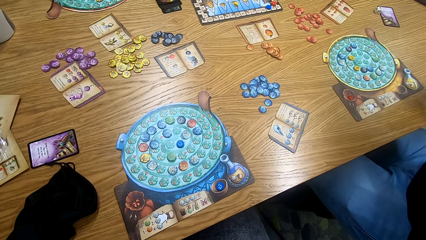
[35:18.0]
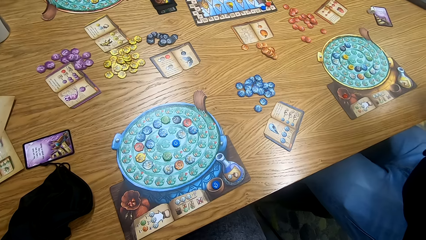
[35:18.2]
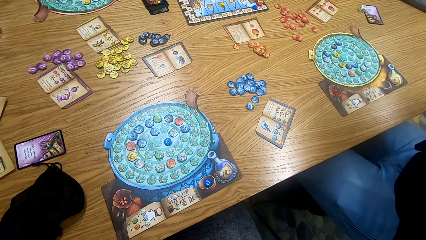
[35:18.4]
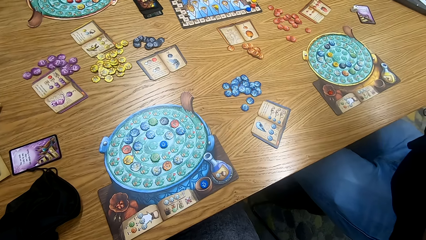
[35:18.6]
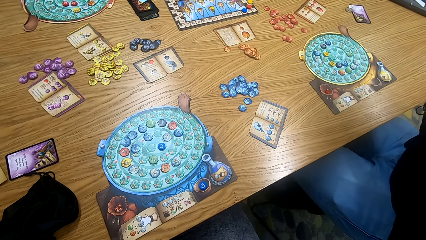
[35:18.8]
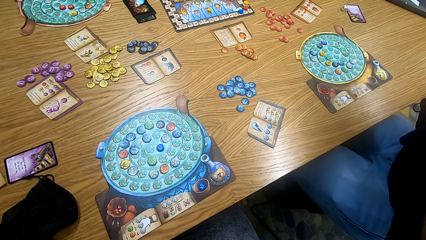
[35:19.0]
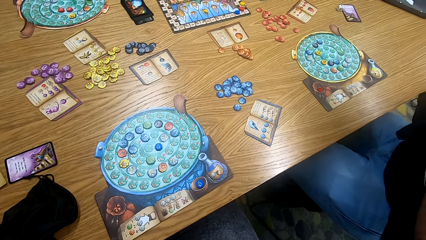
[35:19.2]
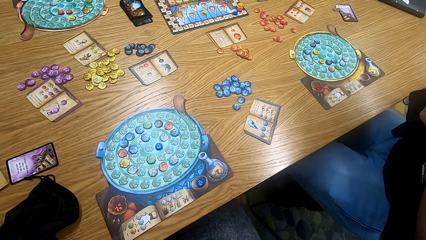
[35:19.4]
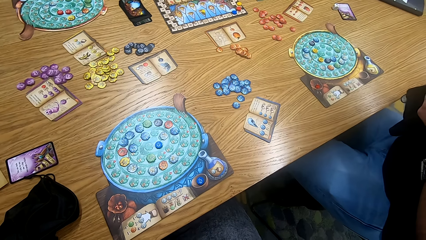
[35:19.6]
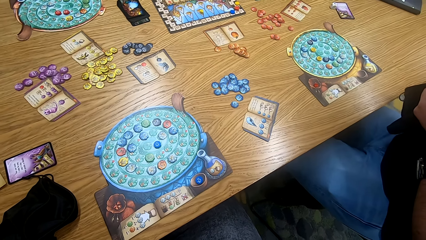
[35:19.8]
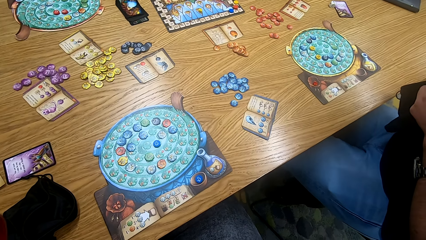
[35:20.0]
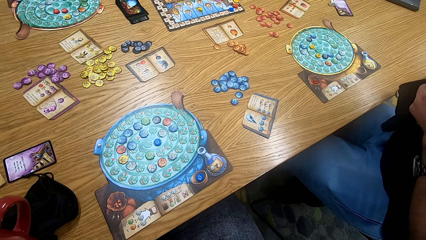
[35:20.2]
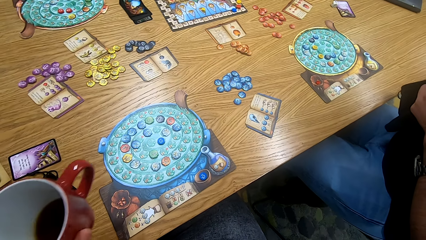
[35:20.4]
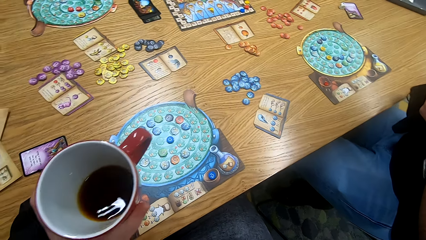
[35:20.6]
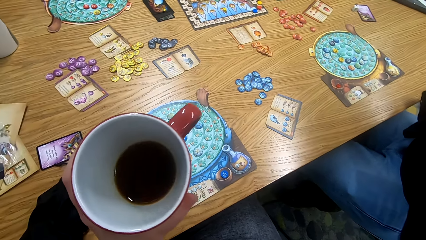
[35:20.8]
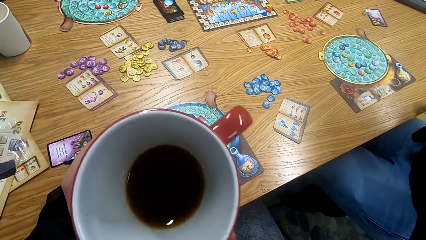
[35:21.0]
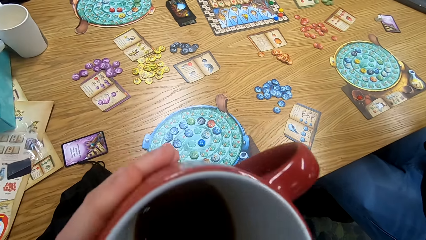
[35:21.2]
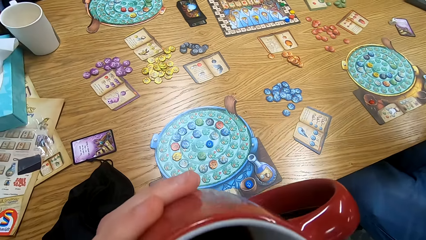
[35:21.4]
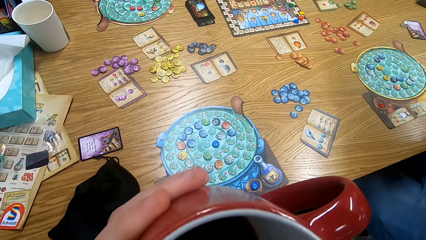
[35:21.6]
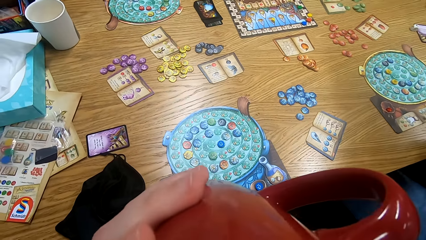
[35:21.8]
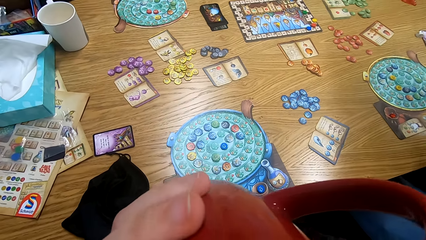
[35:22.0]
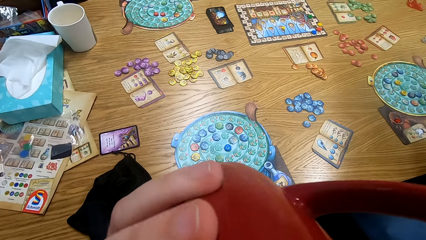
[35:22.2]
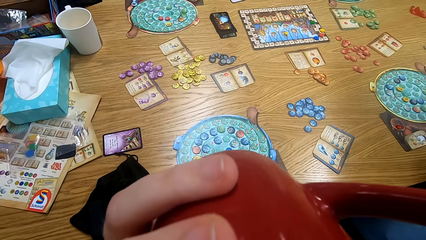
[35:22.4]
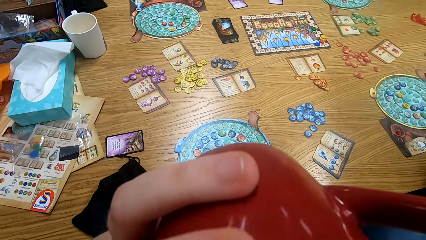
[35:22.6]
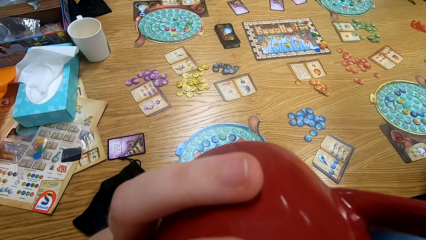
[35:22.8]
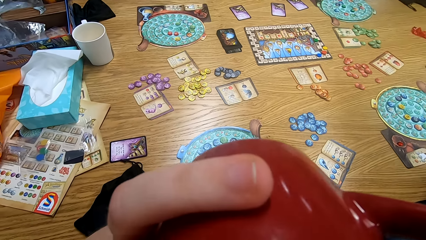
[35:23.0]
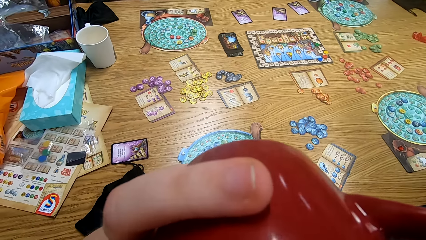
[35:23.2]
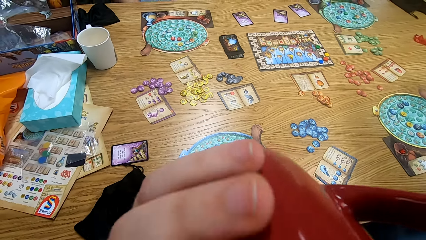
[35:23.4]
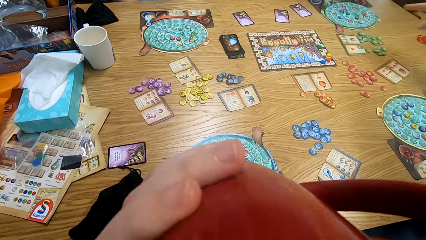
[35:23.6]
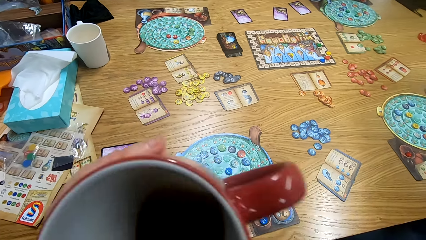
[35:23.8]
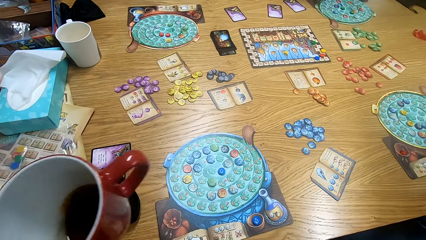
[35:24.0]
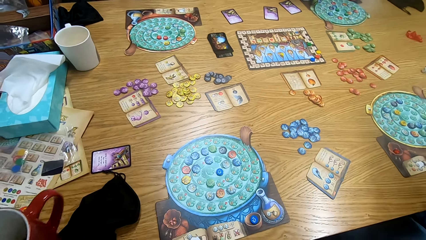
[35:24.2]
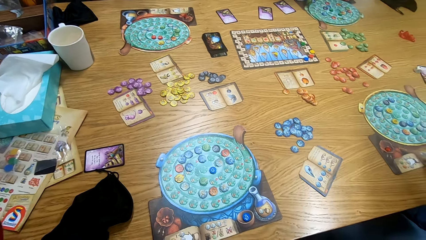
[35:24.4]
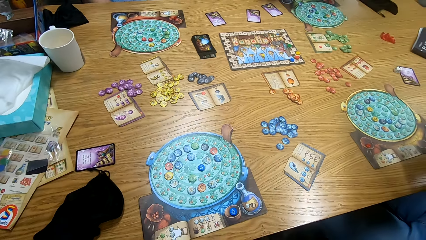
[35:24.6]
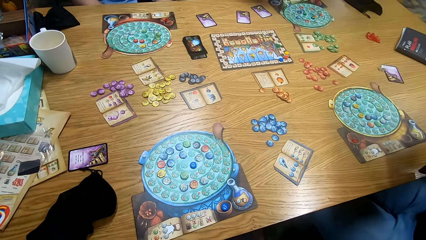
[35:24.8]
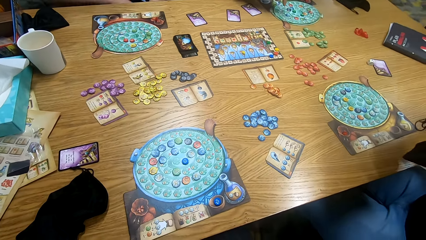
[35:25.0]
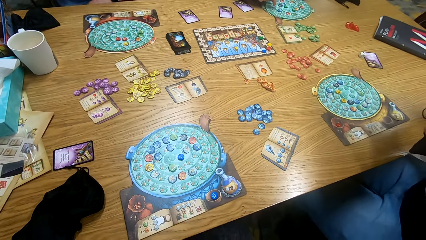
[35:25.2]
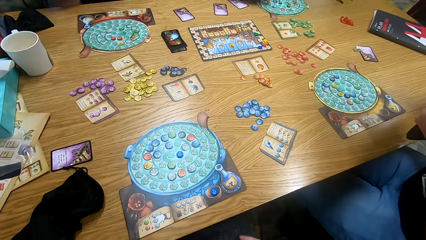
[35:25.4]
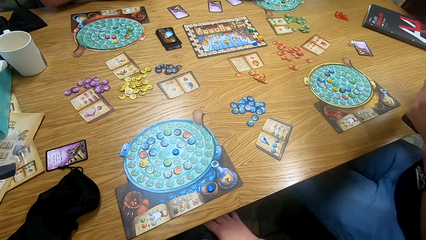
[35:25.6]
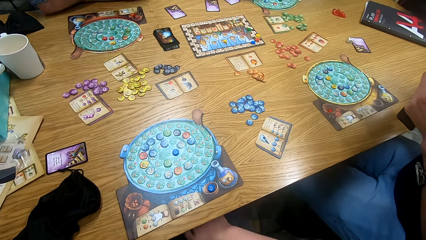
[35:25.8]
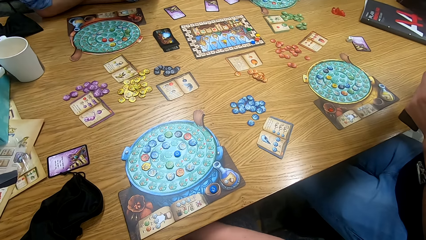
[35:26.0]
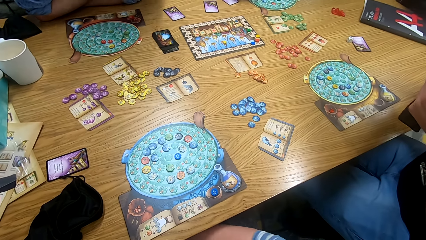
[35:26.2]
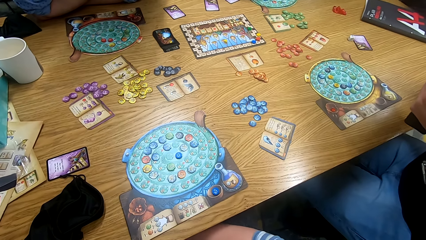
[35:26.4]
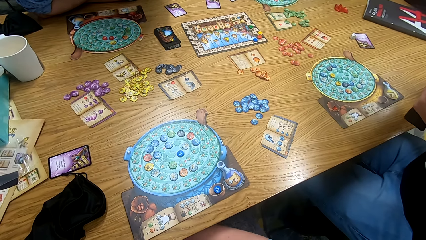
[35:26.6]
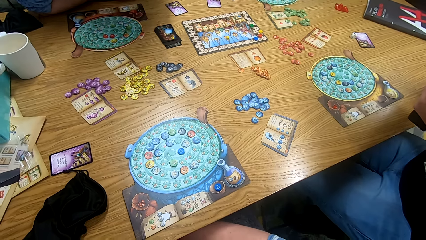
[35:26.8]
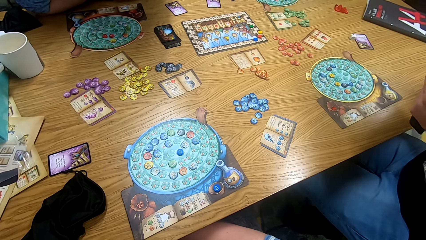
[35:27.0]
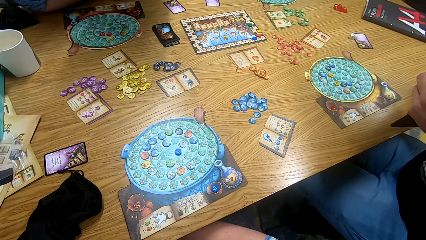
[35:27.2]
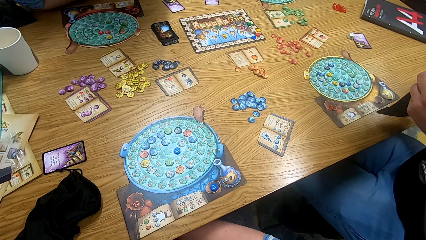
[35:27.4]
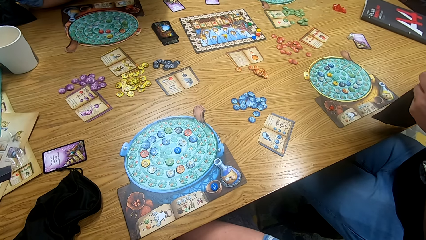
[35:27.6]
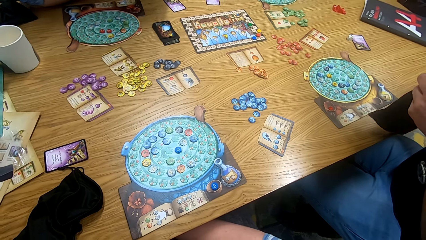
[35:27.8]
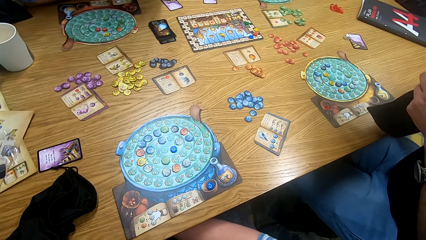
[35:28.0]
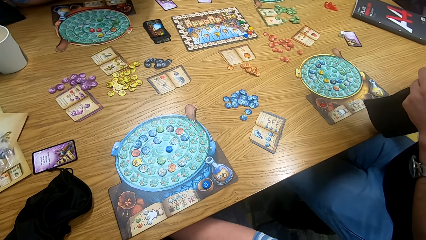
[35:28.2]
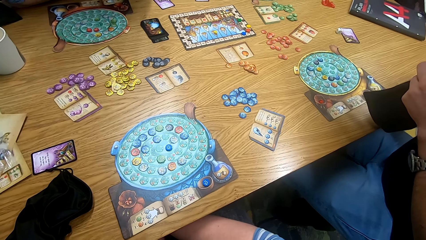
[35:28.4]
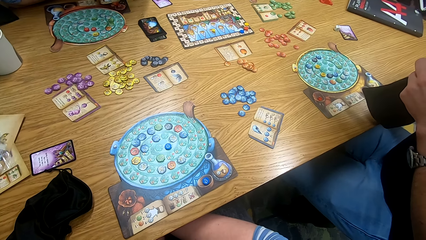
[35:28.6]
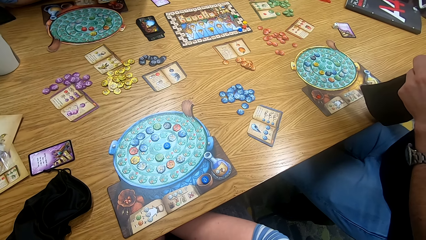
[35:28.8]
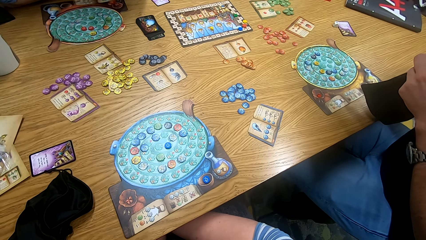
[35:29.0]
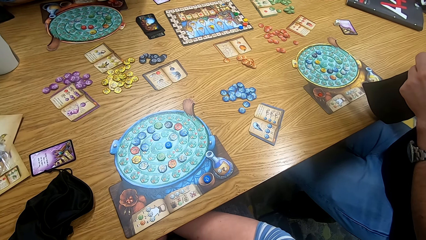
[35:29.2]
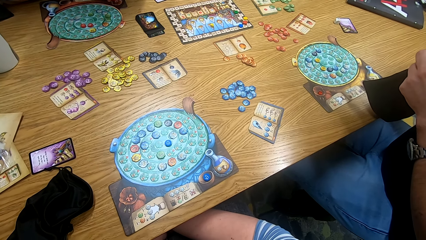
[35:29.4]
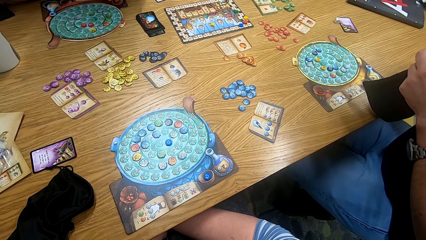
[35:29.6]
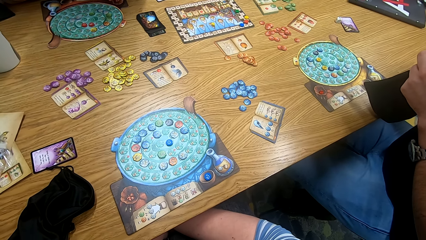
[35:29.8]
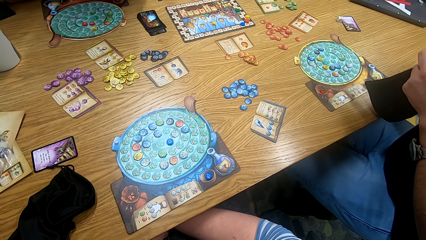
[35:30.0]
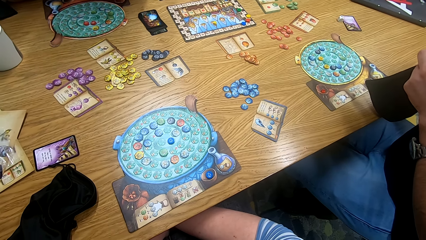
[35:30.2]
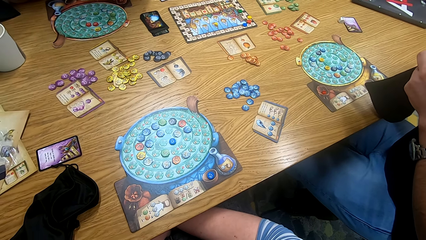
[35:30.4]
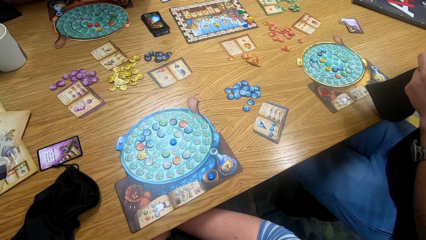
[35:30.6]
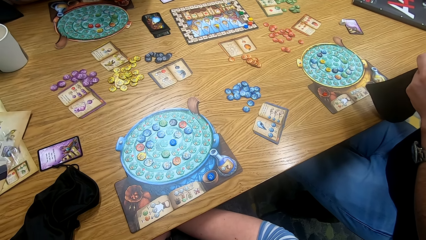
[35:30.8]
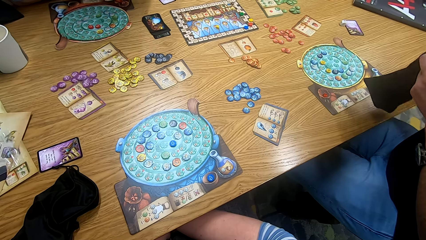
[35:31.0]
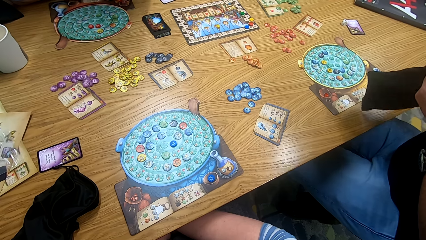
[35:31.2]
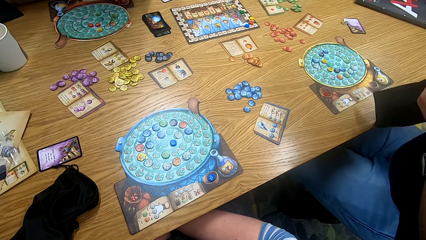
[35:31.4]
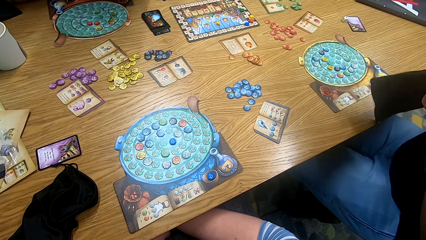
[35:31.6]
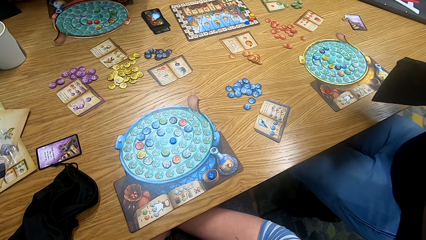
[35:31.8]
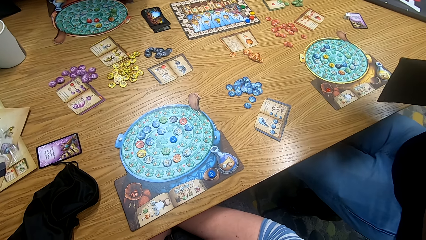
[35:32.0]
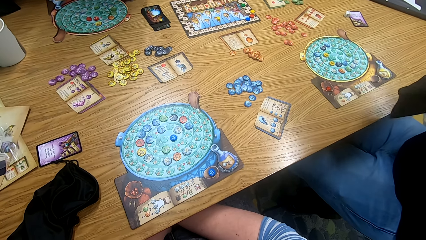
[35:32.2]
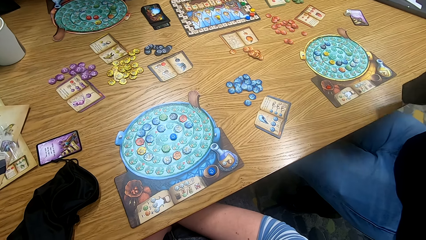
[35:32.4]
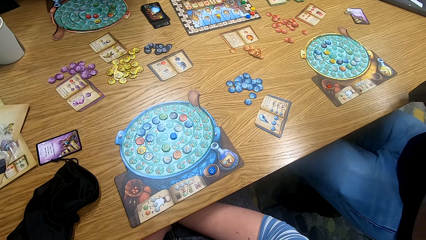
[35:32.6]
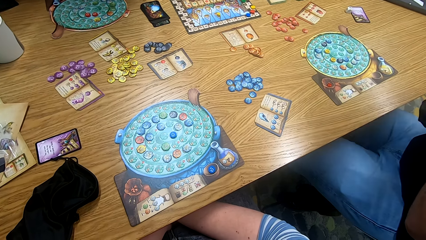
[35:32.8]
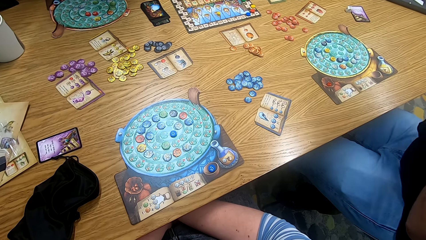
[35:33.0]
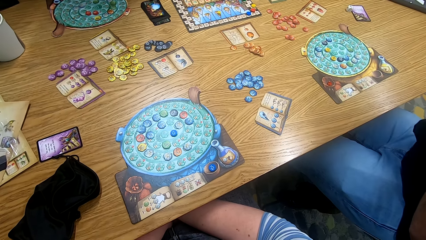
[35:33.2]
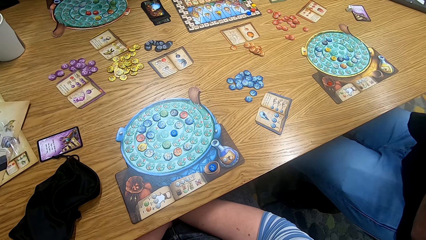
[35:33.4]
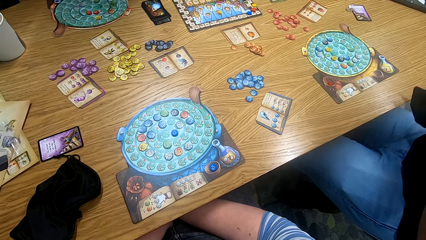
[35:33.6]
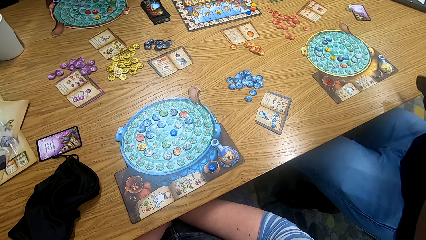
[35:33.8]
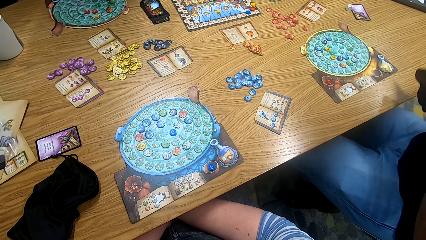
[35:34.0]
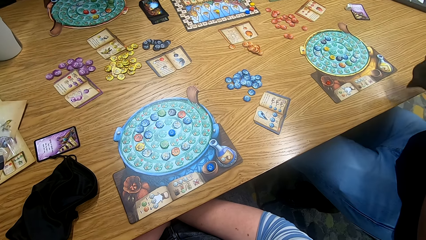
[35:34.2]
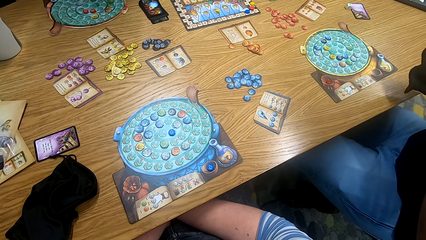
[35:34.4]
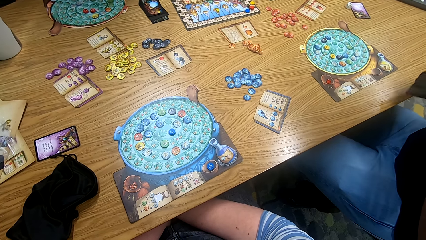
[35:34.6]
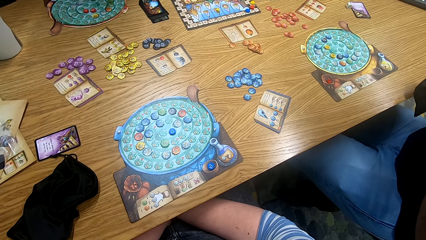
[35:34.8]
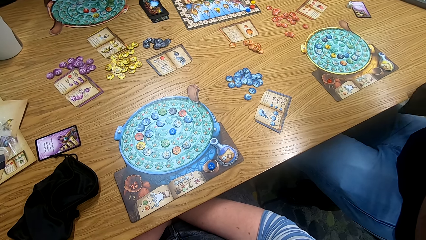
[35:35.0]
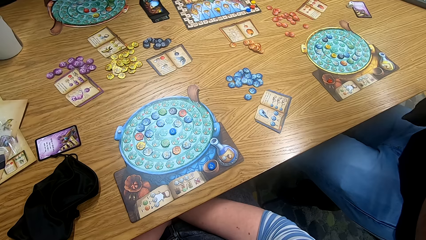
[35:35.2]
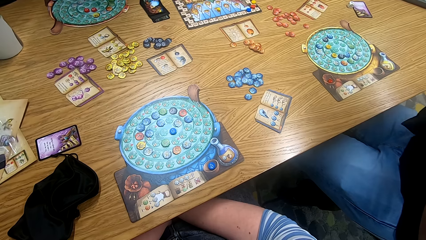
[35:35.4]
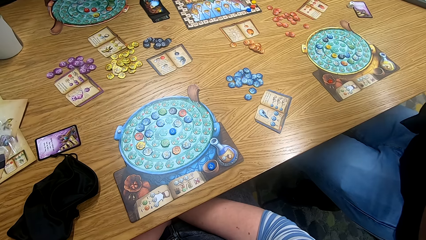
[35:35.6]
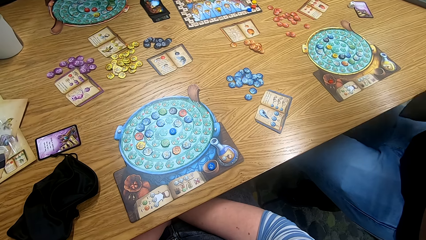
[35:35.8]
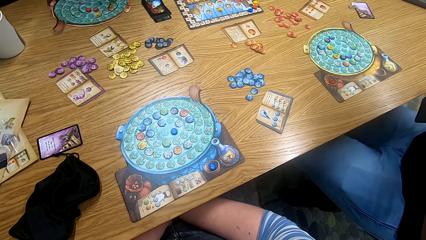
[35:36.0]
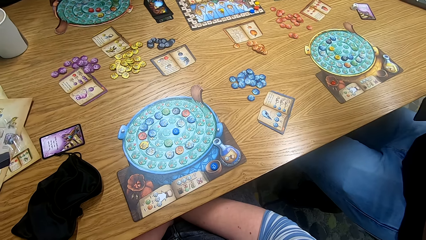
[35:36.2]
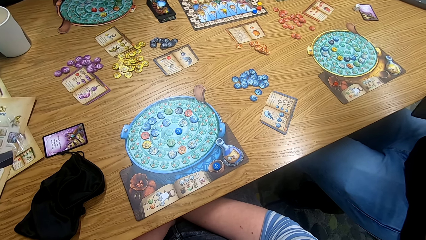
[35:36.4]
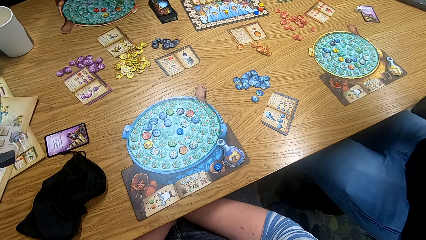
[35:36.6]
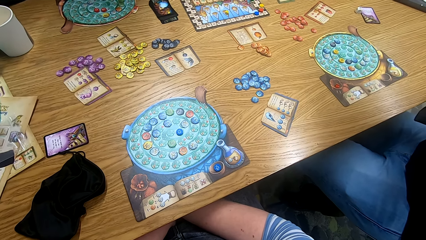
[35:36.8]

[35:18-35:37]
The camera wearer drinks tea. They look around.
